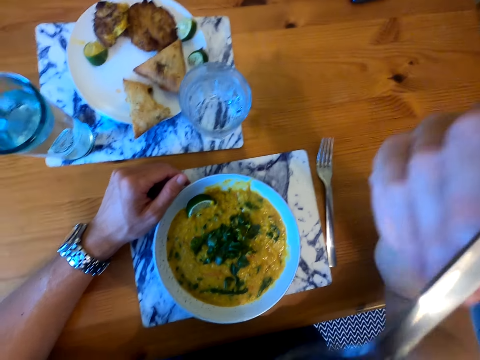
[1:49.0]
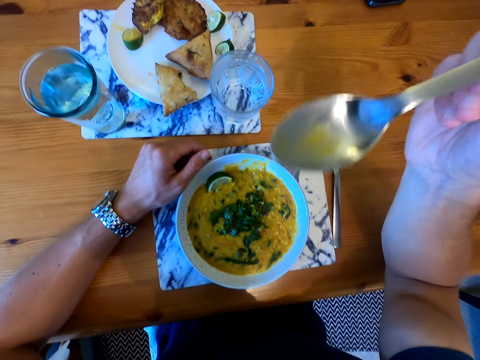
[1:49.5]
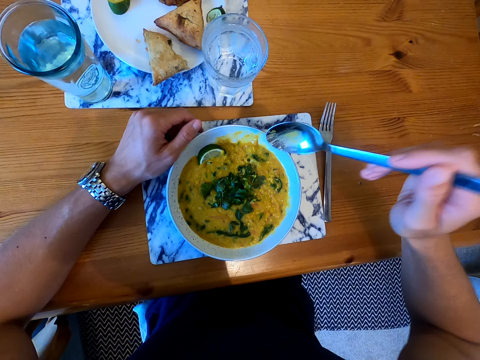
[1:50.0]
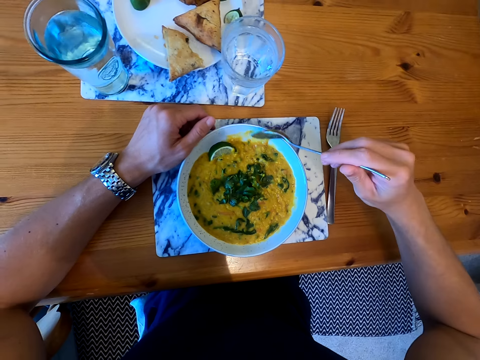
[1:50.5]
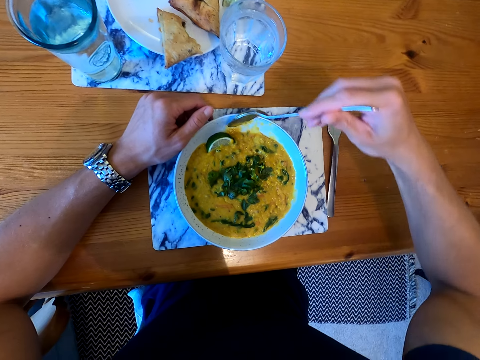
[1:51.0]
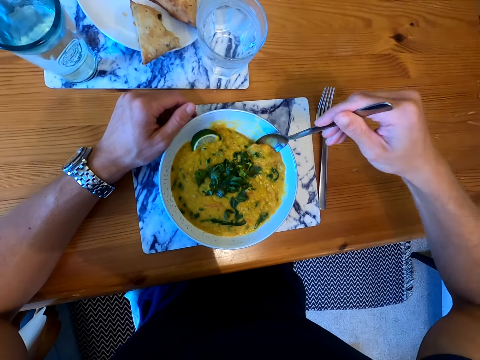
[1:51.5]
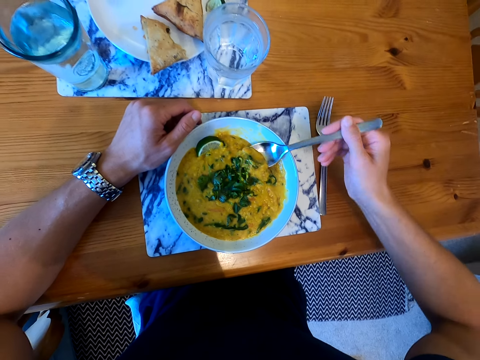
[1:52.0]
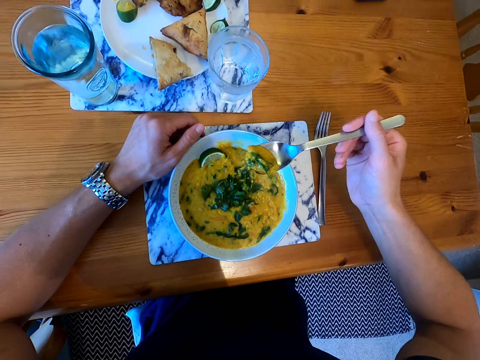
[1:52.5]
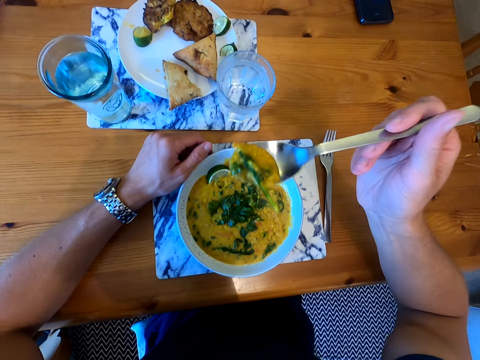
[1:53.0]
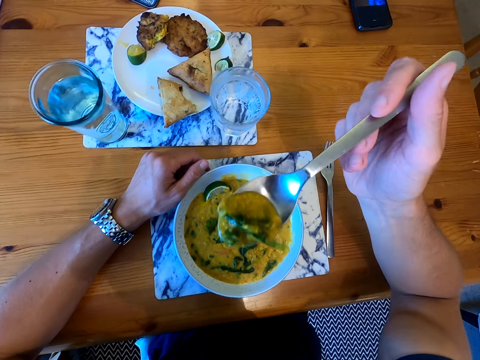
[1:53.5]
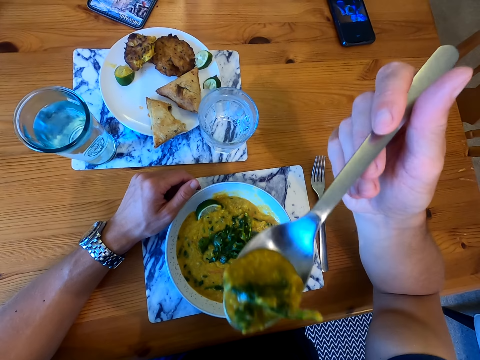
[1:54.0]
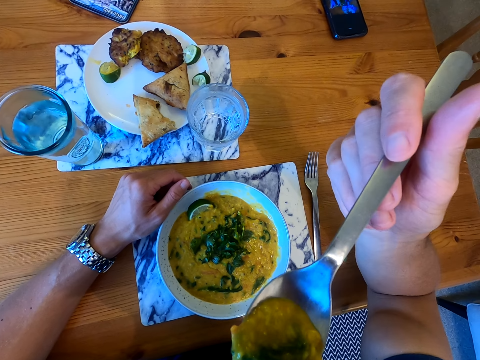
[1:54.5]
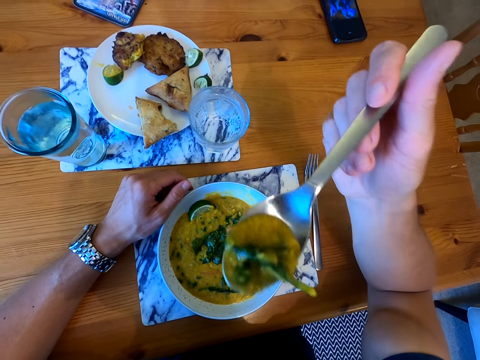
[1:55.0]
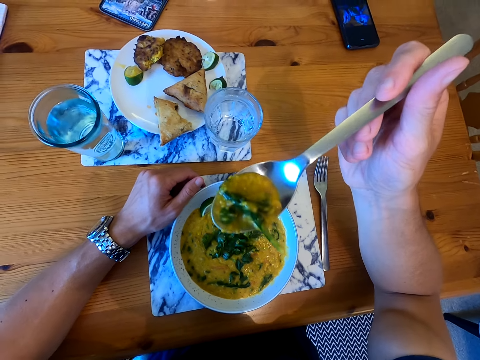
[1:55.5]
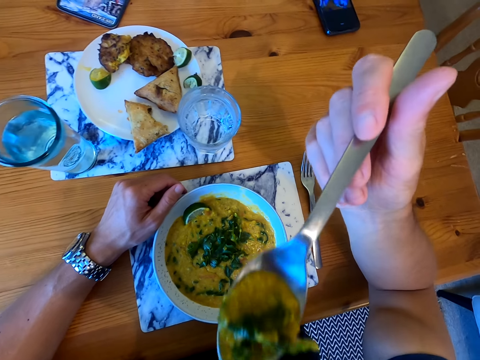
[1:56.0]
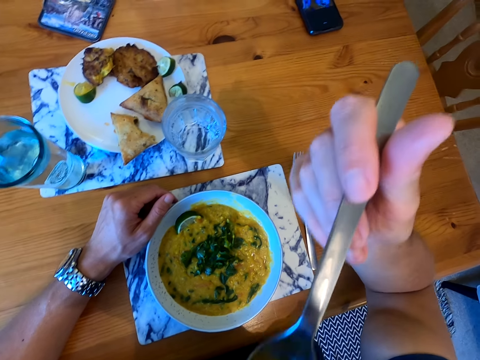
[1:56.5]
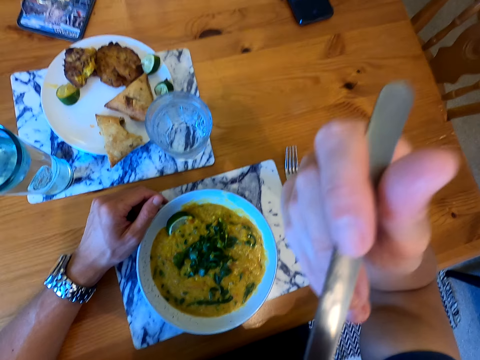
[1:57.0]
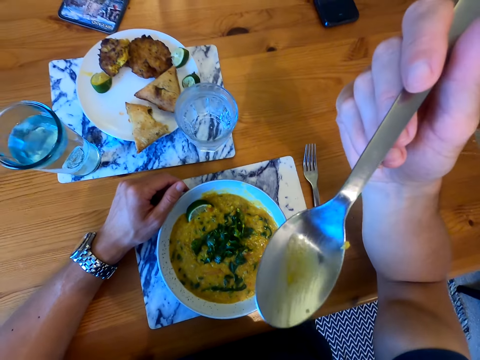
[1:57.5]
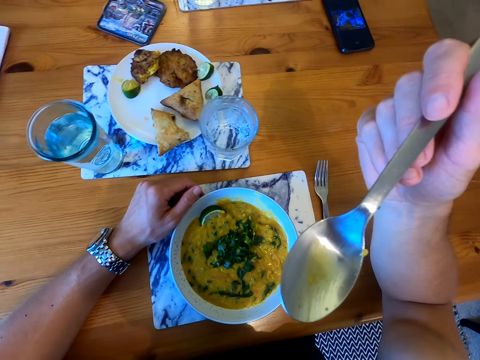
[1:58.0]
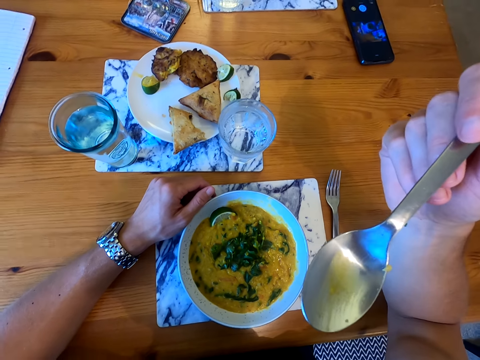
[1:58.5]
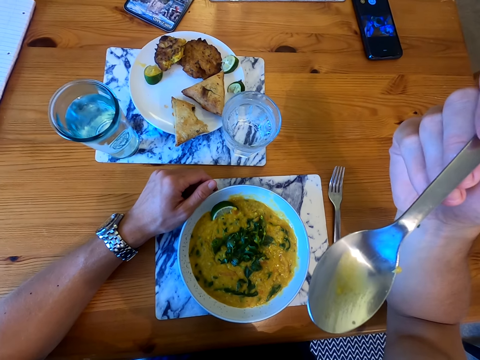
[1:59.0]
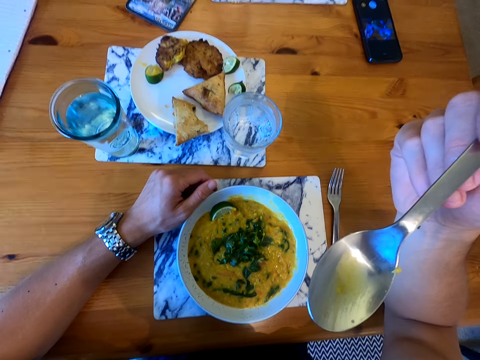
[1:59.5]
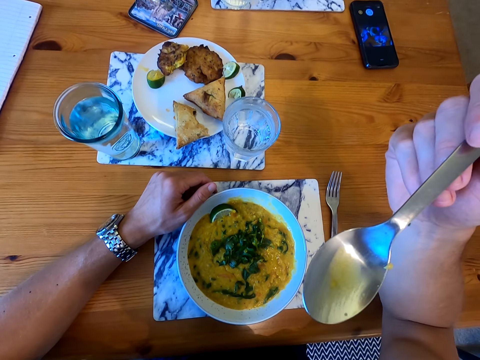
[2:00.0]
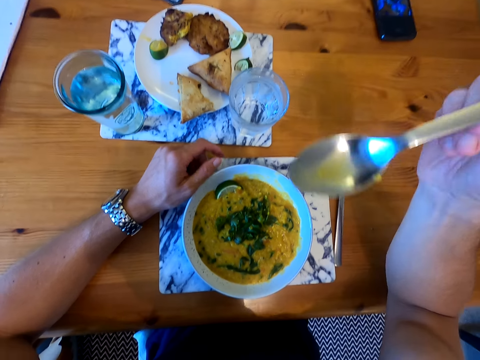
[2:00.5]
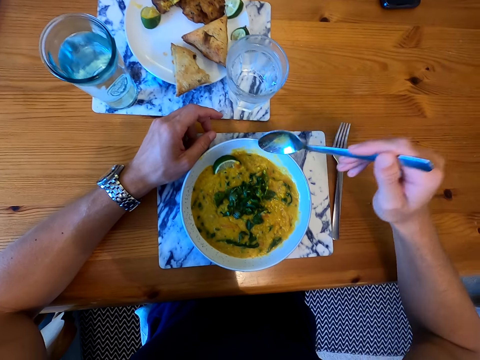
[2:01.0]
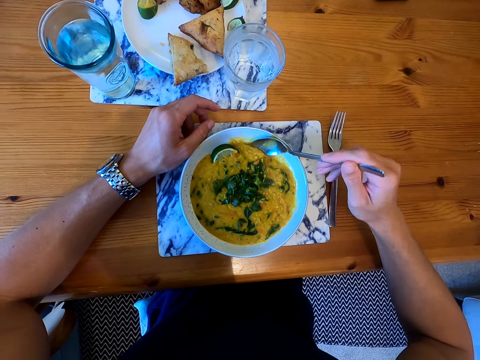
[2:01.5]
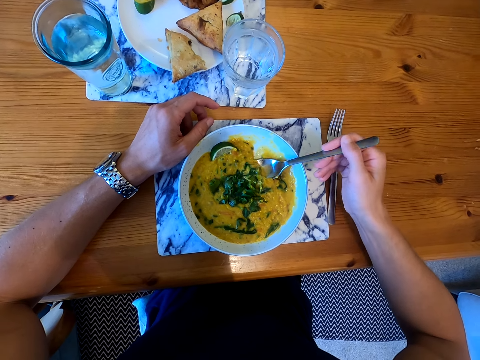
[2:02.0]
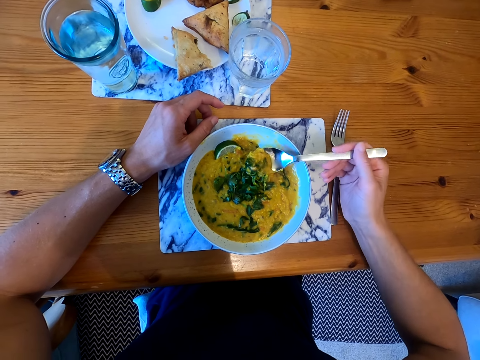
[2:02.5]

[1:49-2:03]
The camera wearer picks the food with the spoon. They move the hand. They put the food in the mouth. They look around. They pick food with the spoon.

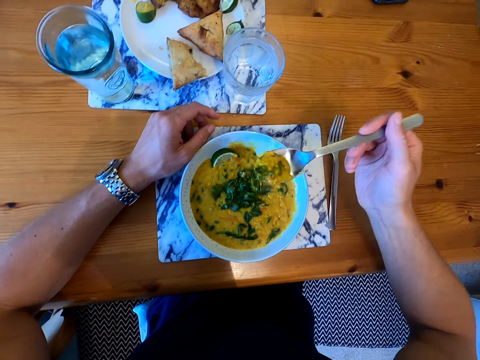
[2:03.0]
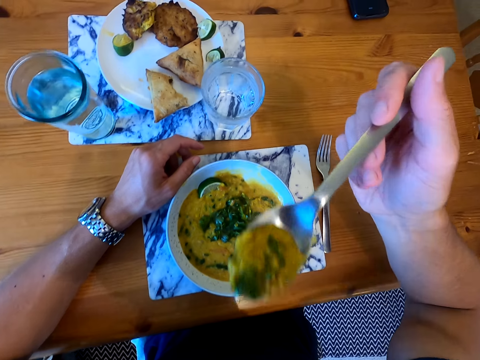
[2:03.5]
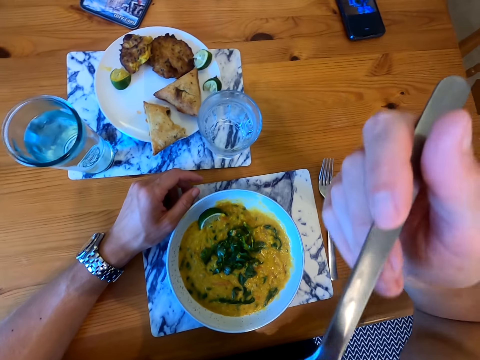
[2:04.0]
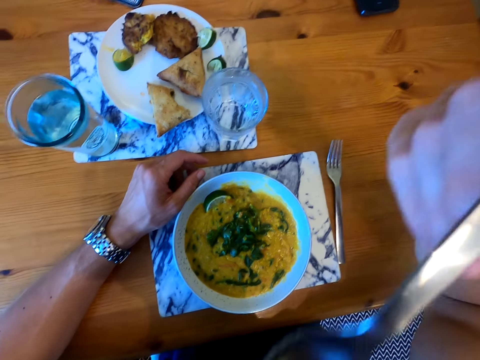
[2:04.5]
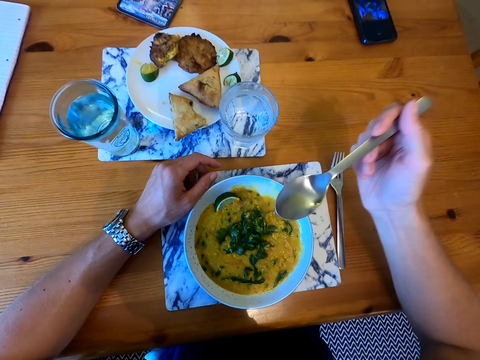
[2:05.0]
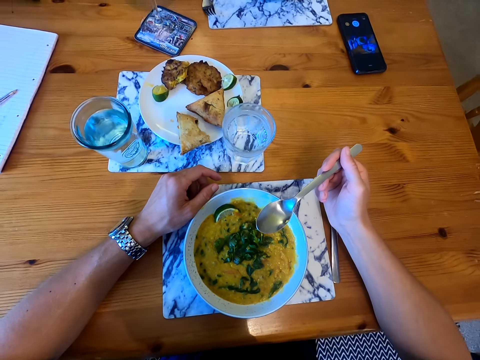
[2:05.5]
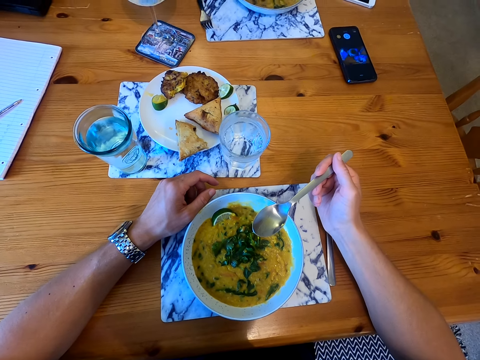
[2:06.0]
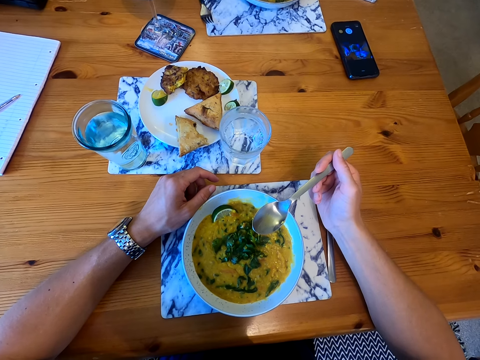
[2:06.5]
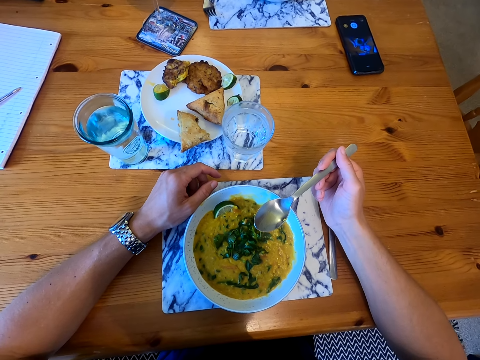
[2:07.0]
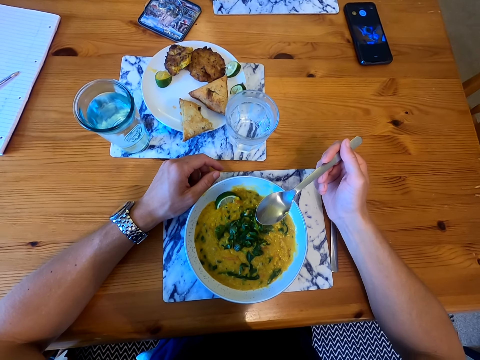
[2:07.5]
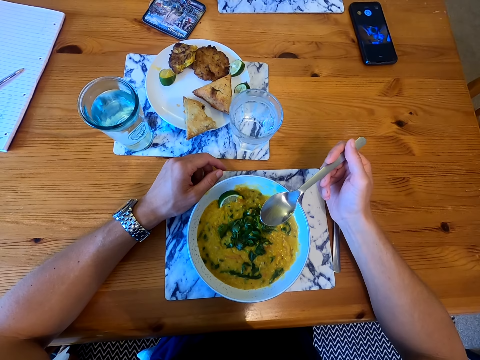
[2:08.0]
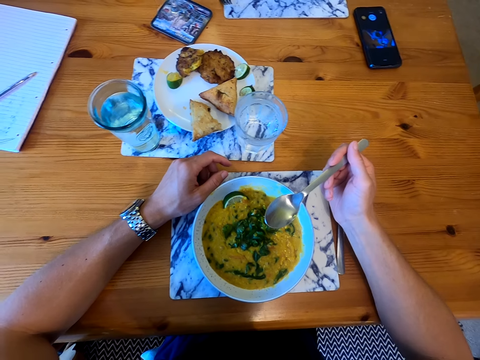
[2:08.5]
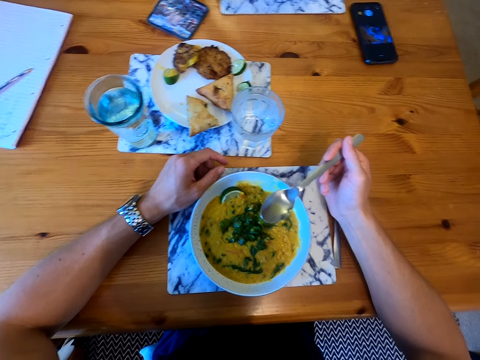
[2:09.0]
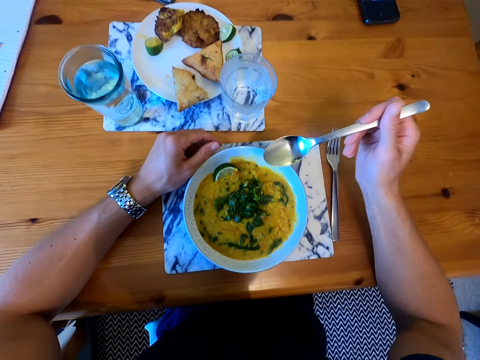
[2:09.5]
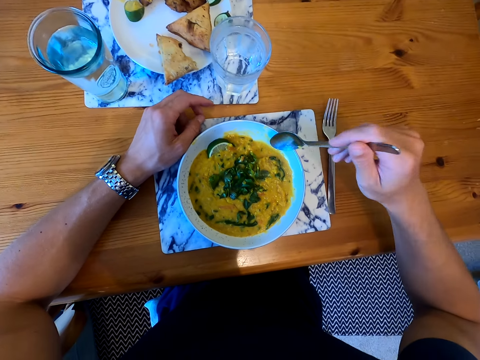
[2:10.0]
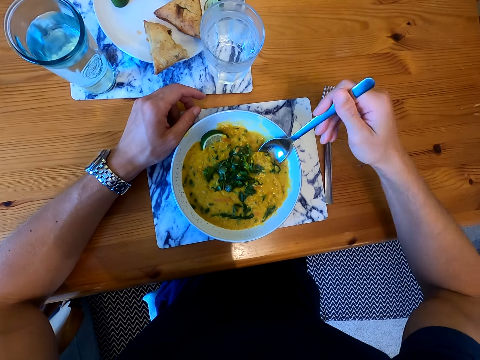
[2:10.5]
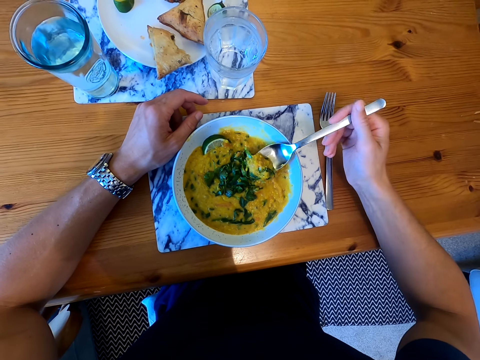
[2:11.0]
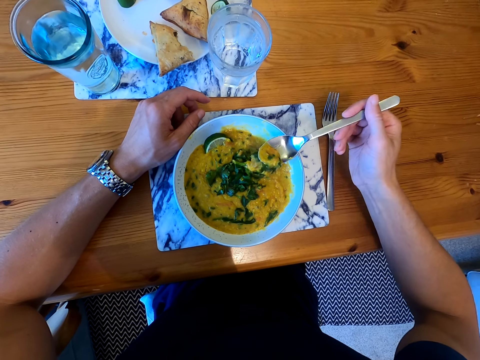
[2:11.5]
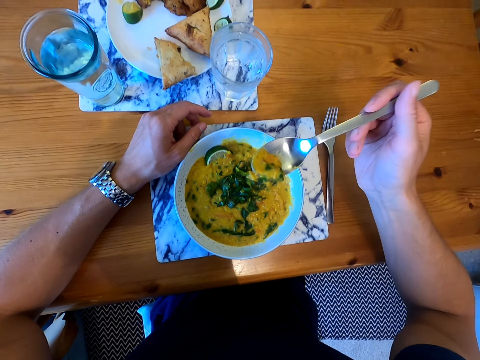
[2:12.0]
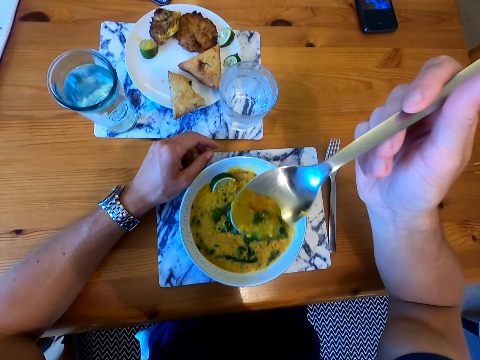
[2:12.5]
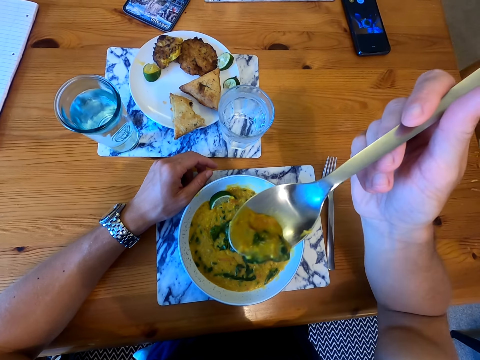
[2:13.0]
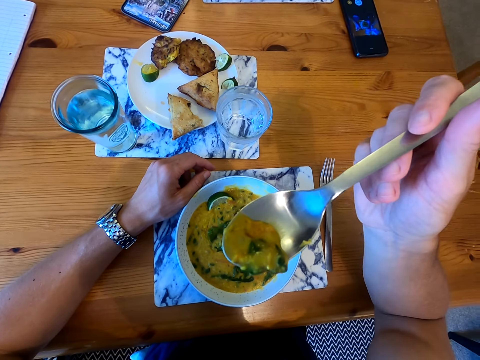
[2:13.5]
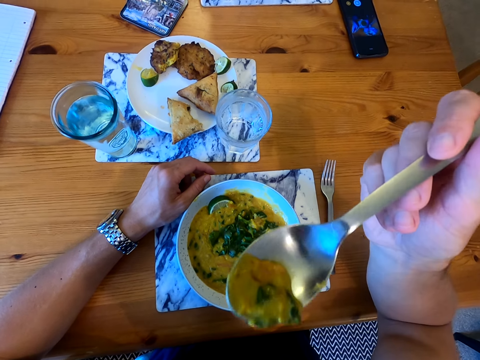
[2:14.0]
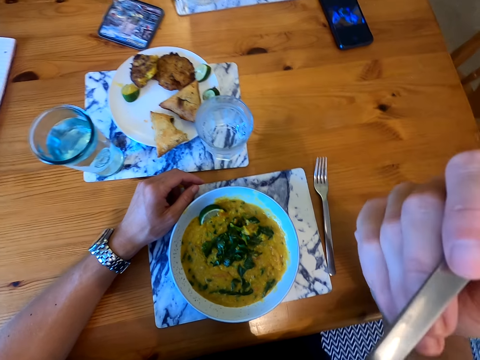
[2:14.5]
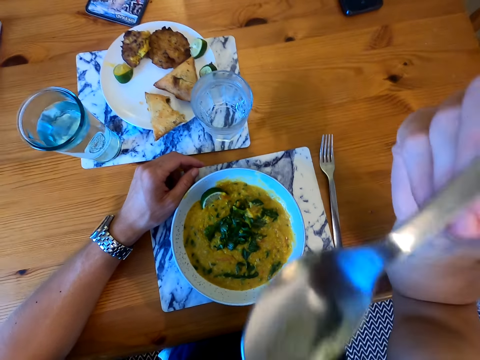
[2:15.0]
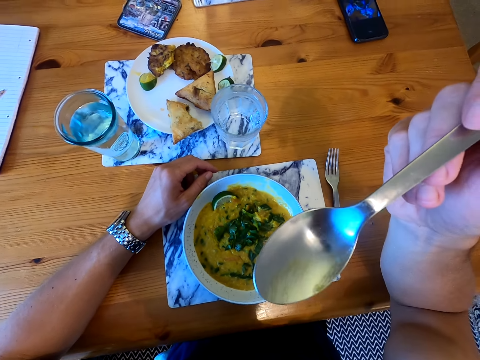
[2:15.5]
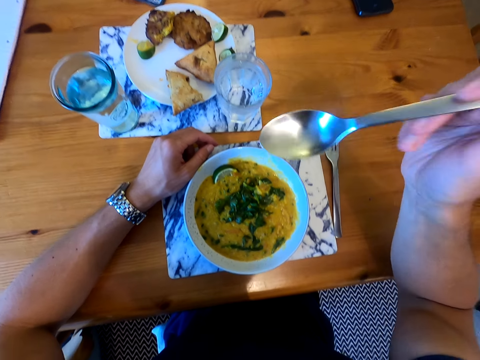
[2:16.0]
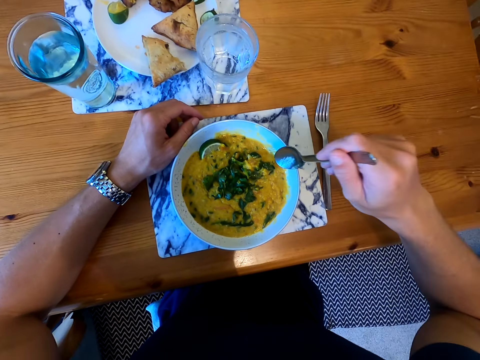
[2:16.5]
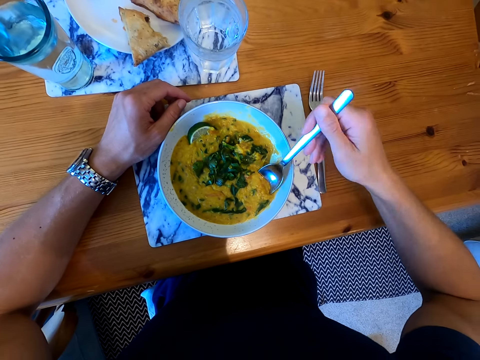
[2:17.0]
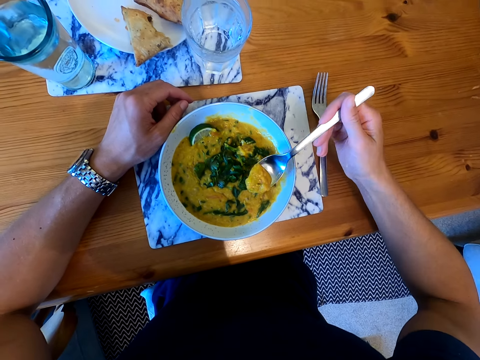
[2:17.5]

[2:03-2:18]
The camera wearer puts food in the mouth. They move the hand. They look around. They pick food with the spoon. They put food in the mouth. They pick food with the spoon.
